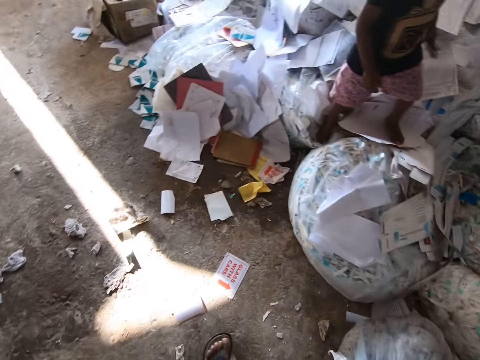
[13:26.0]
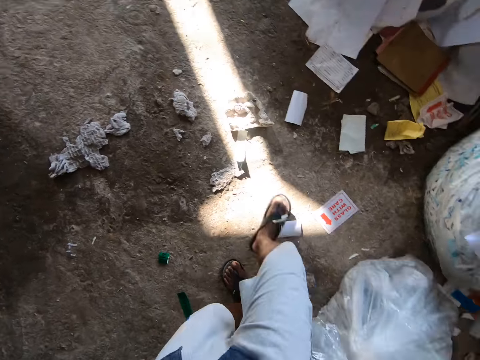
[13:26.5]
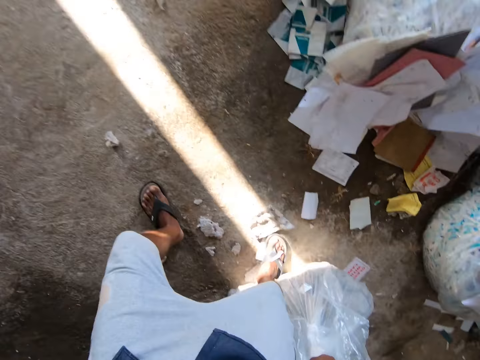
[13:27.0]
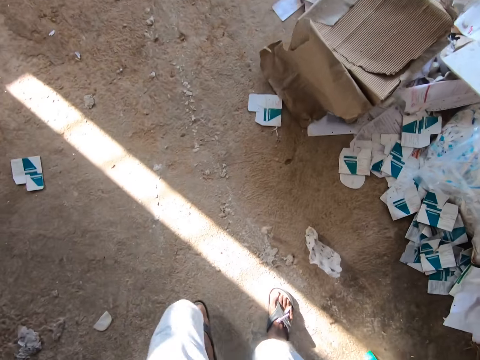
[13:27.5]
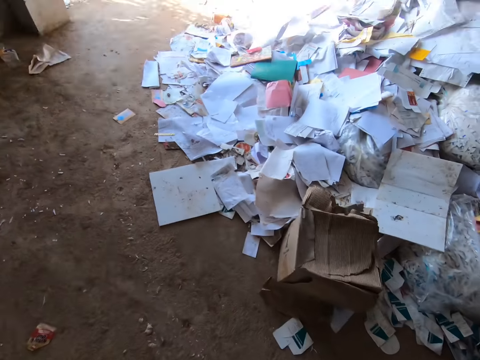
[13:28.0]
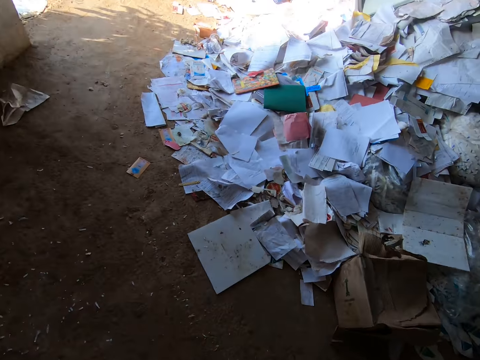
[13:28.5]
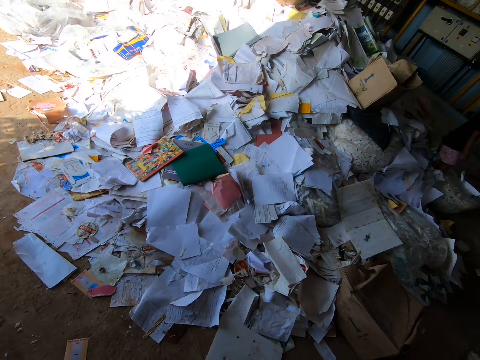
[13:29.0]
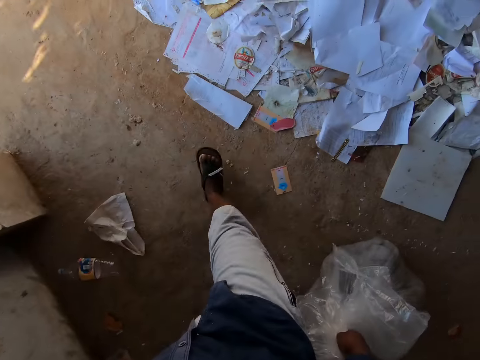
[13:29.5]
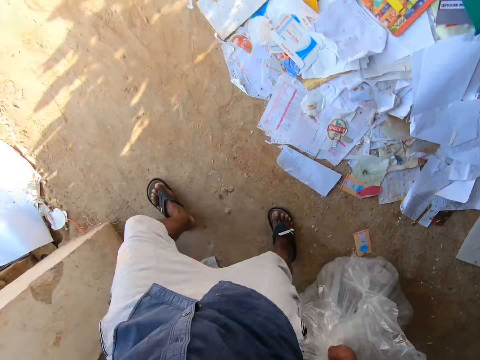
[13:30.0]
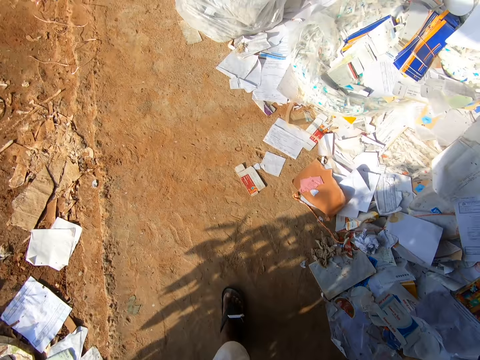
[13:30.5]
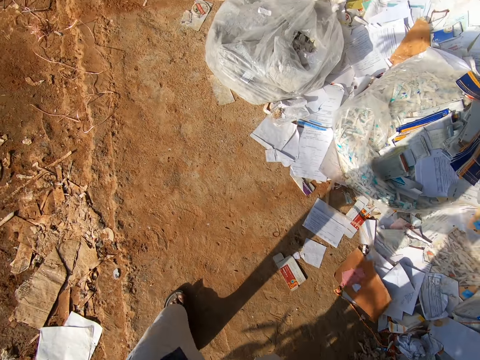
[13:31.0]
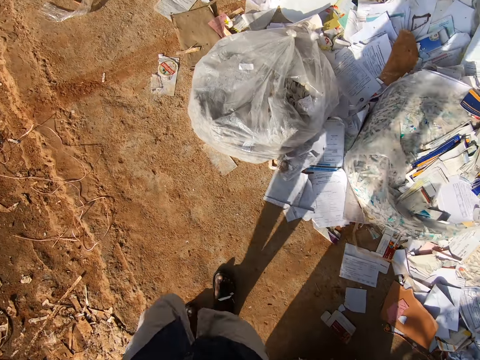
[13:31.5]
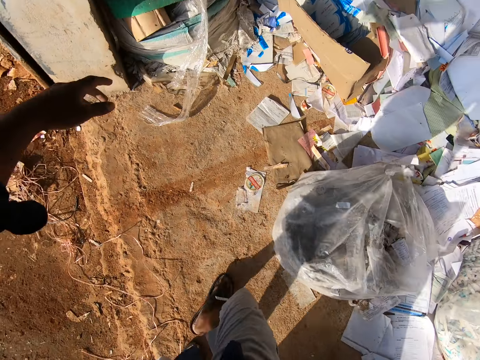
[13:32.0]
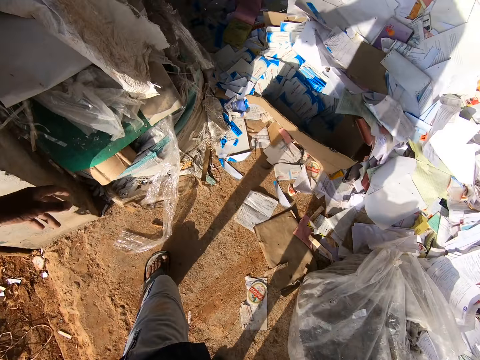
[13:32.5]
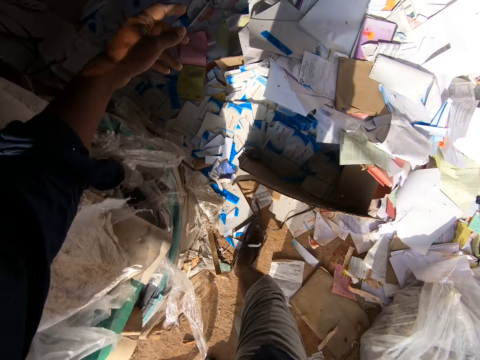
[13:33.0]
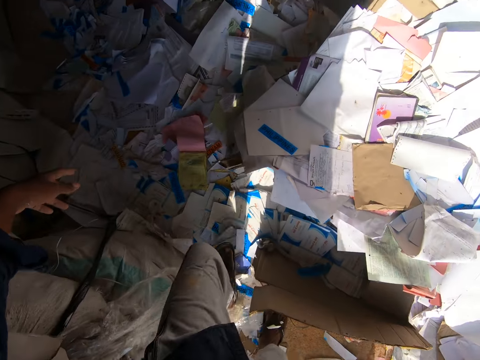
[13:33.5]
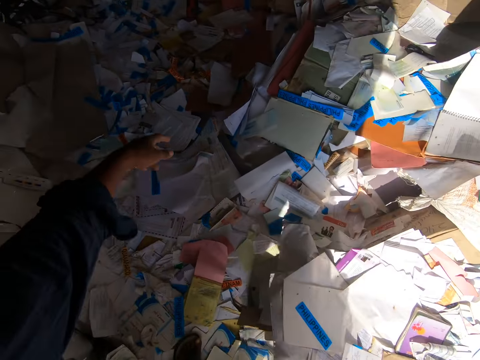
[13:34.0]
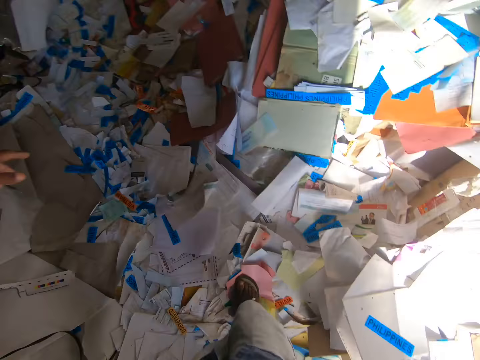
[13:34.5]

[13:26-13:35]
The camera wearer drags the bag of papers or nylon bag on the floor with his right hand.

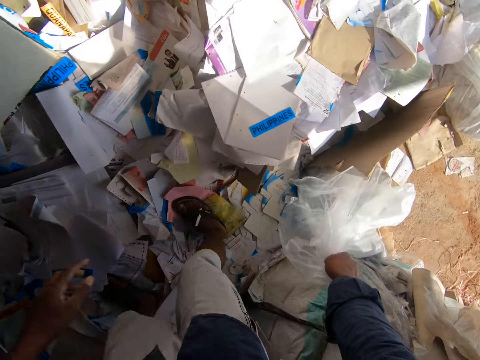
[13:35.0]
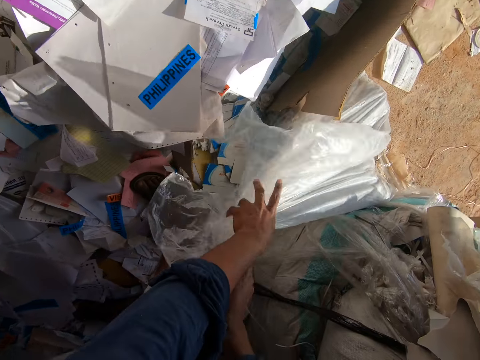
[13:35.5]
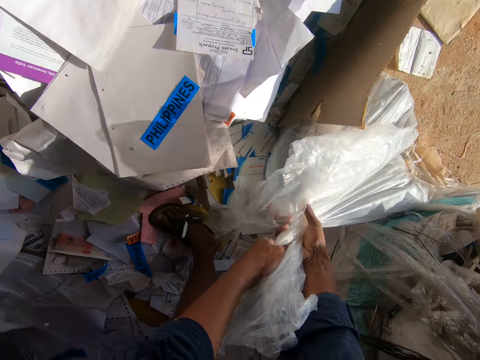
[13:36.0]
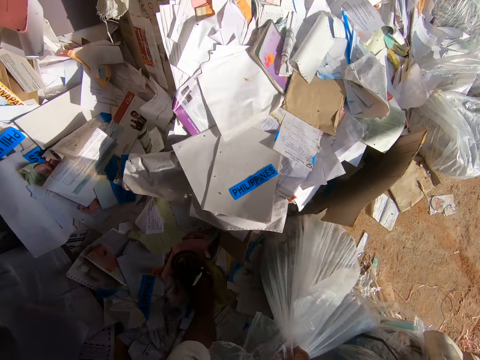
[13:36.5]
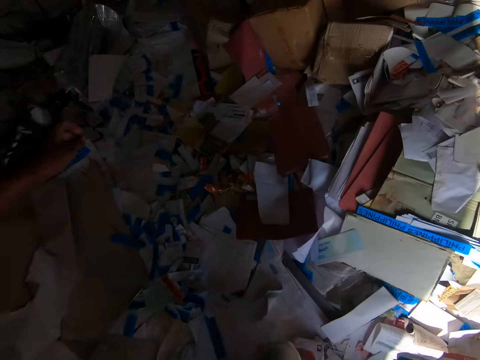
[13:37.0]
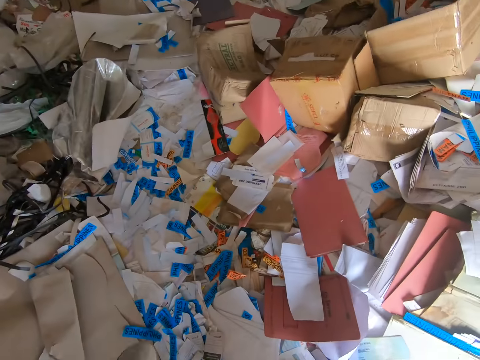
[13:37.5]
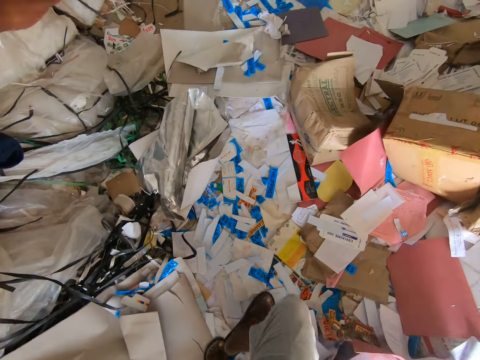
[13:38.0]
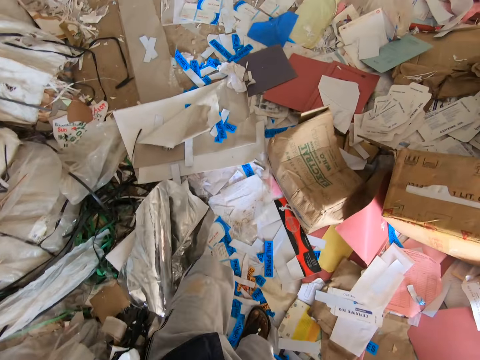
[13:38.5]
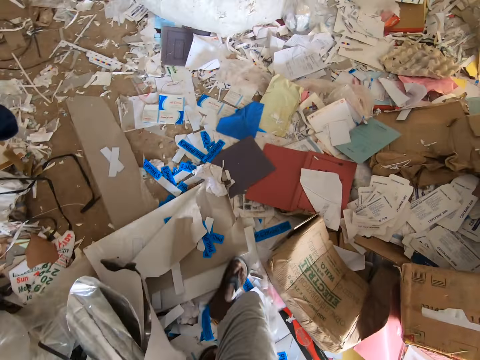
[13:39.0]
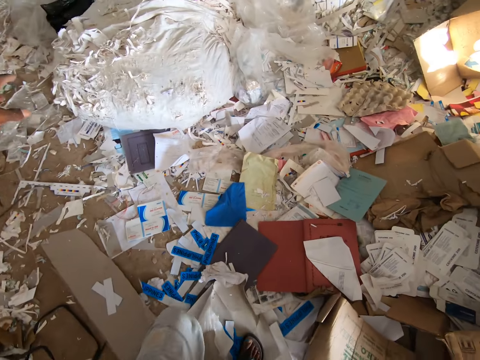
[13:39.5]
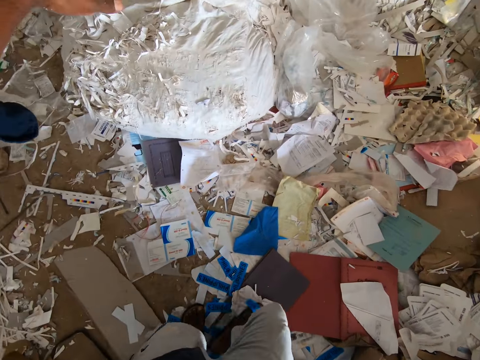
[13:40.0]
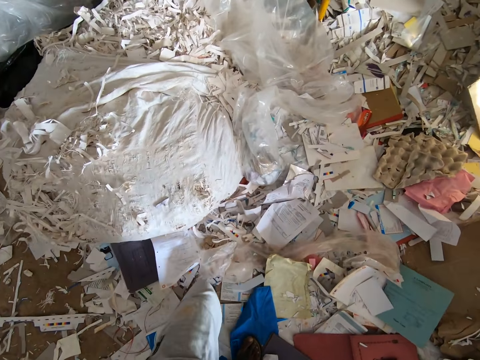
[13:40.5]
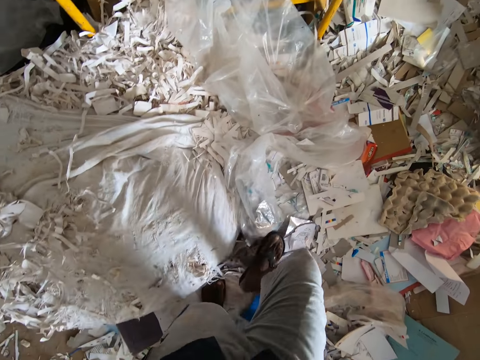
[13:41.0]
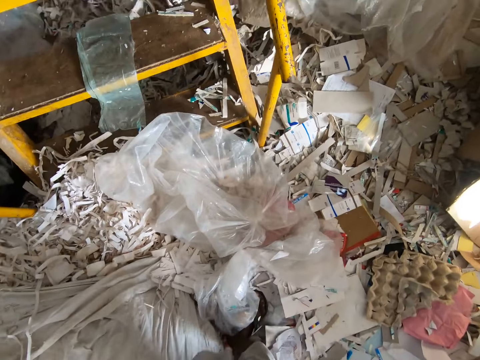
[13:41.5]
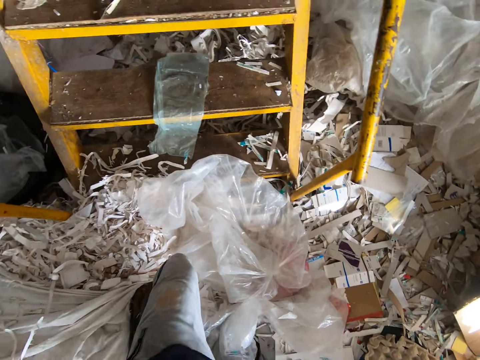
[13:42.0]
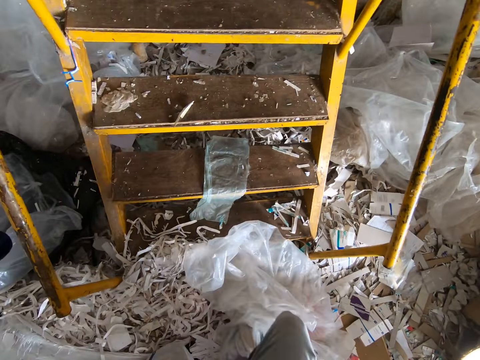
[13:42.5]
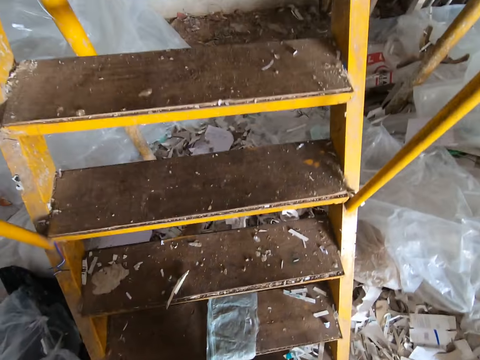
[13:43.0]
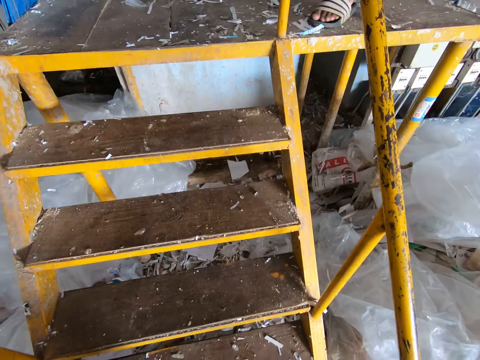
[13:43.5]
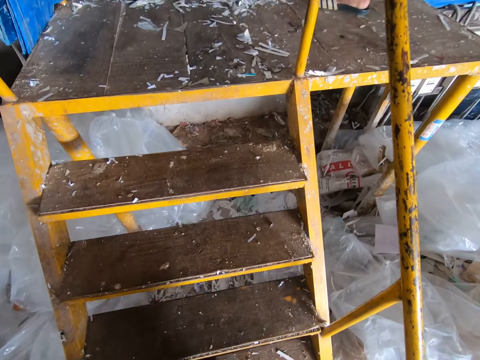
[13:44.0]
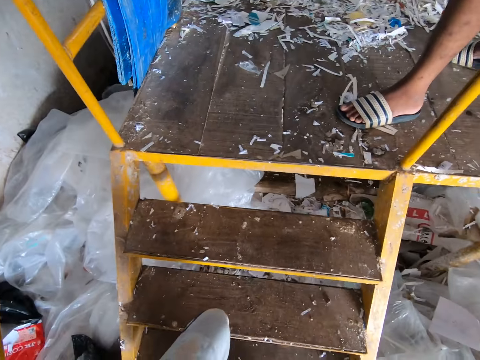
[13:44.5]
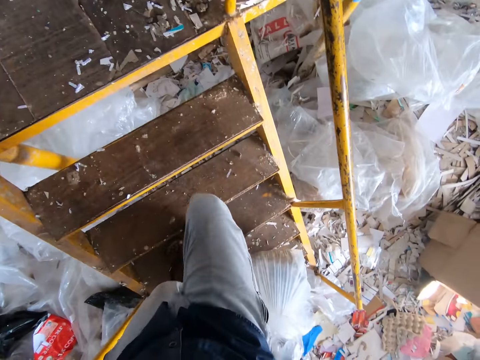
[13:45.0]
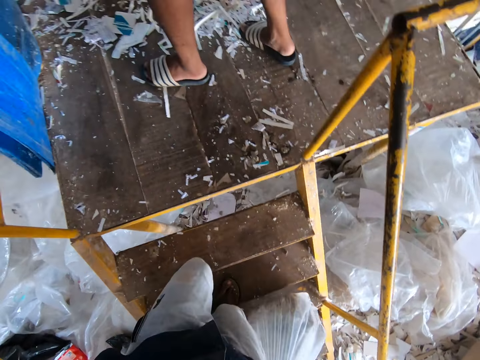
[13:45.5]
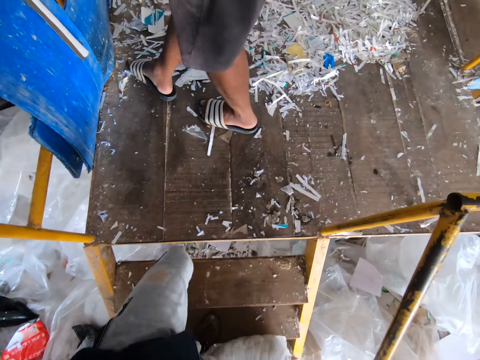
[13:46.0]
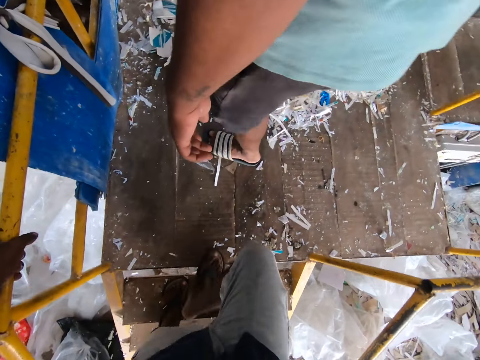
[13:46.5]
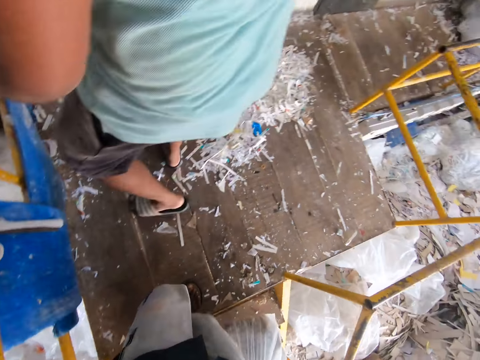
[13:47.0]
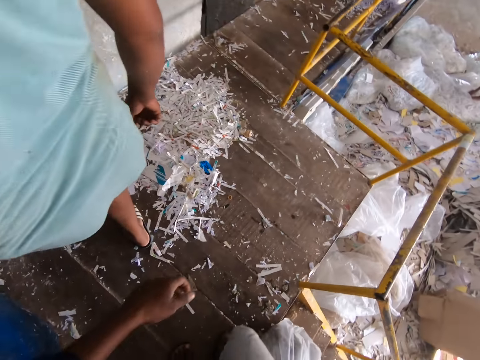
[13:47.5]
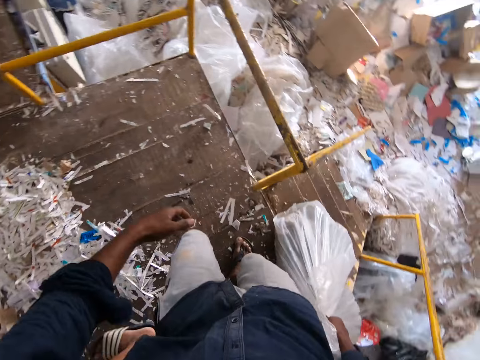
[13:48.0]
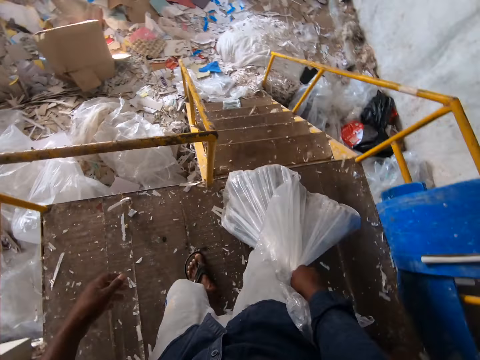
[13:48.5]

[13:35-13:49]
The camera wearer twists the bag of papers with his left hand. He bends down. He holds the bag of papers with both hands. He drags the bag of papers on the floor with his right hand. He walks on raw materials. He climbs the lift.

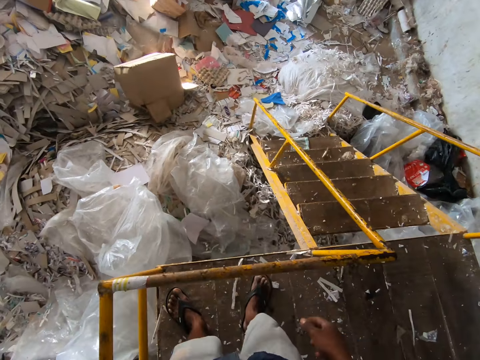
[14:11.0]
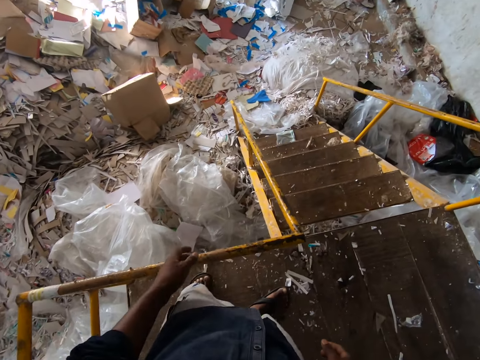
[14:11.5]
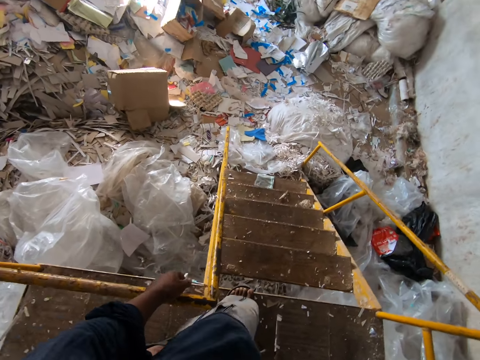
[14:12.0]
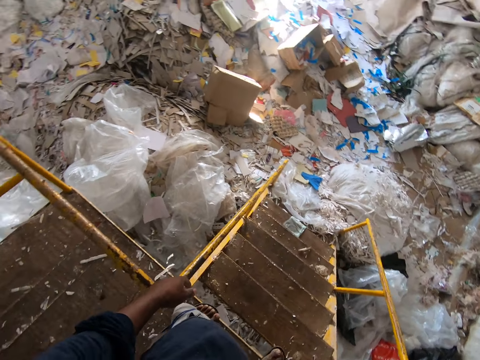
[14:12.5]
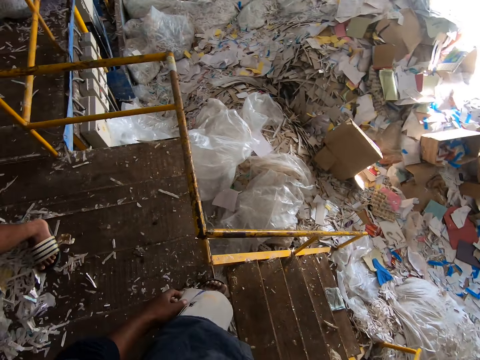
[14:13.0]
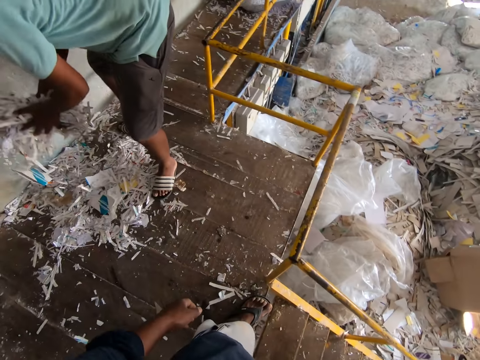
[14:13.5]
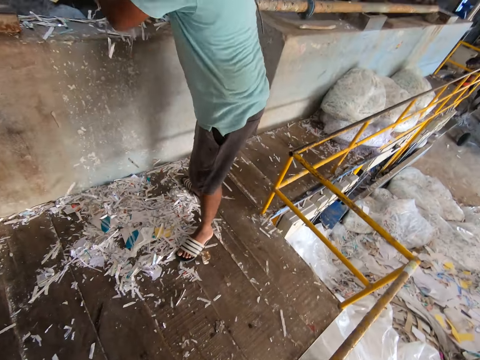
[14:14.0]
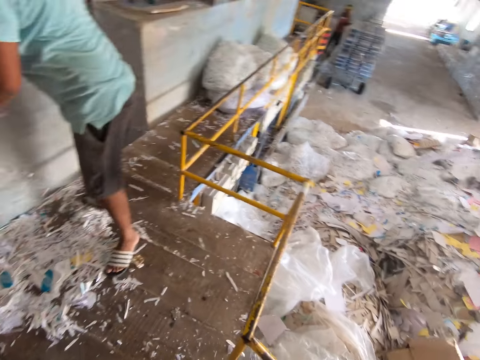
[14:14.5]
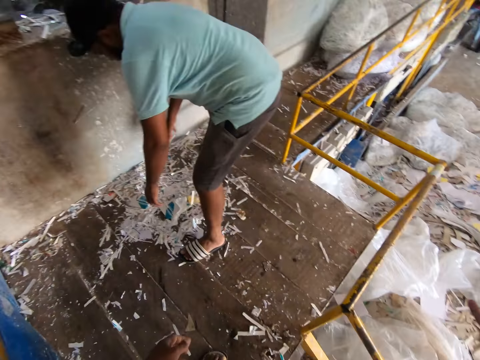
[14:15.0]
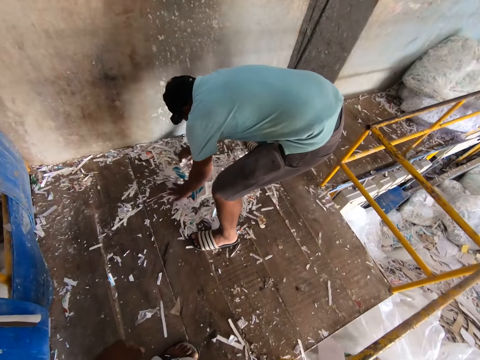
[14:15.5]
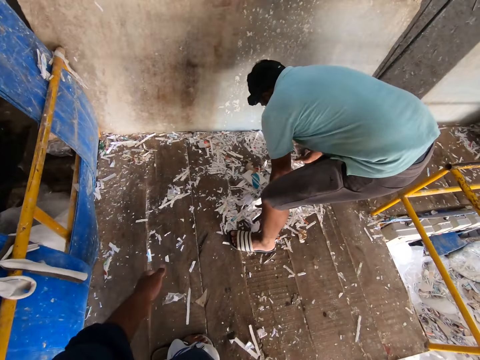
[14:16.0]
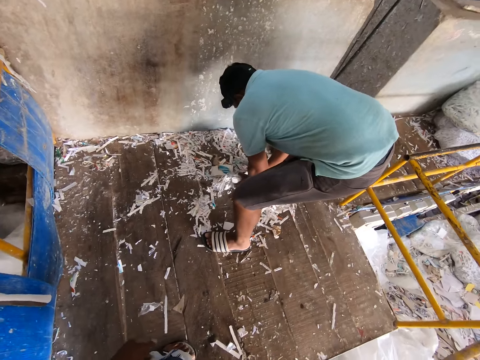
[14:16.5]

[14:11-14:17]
A man picks papers from the floor with both hands. The man throws the papers in his hands into the pulp molding machine.
